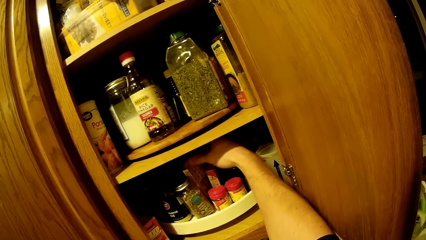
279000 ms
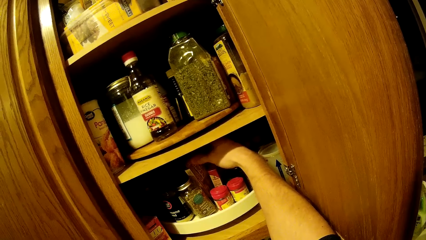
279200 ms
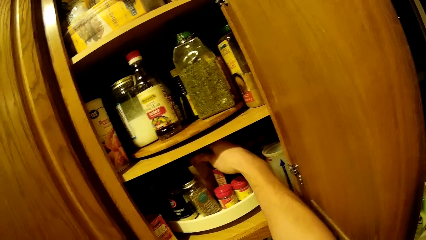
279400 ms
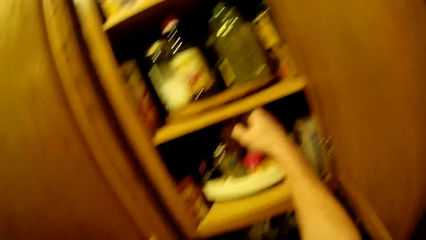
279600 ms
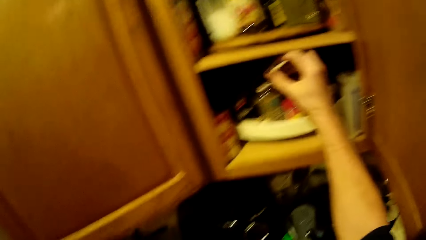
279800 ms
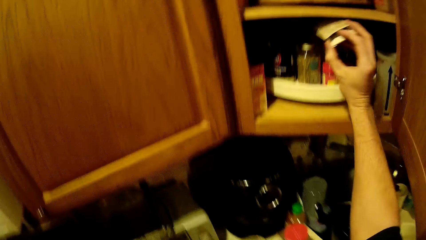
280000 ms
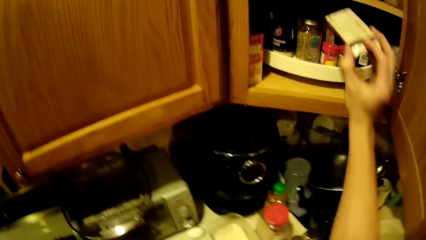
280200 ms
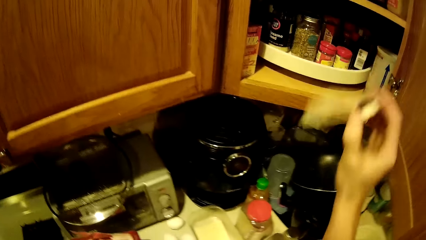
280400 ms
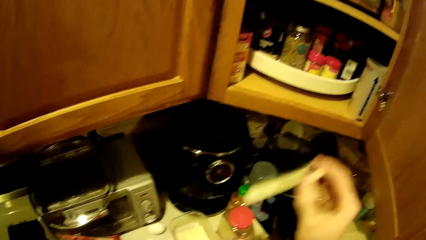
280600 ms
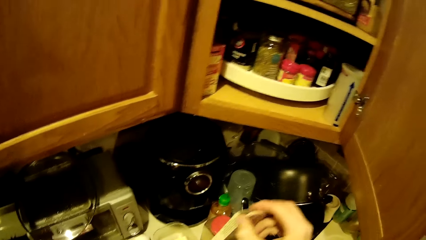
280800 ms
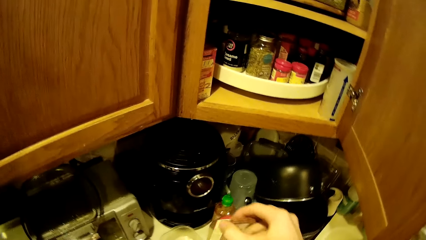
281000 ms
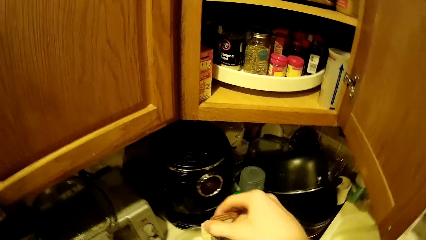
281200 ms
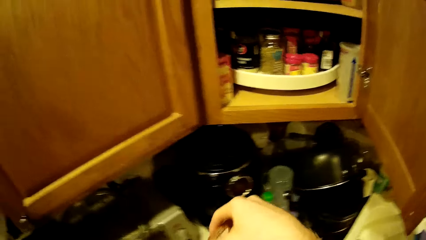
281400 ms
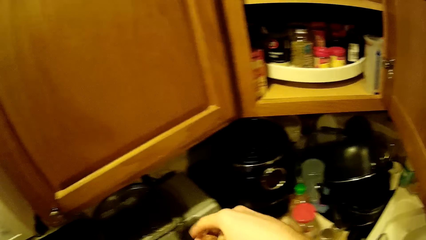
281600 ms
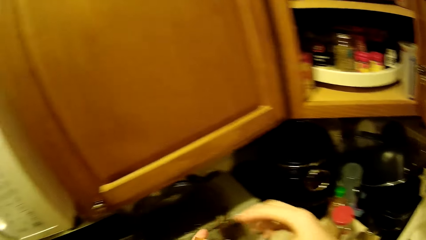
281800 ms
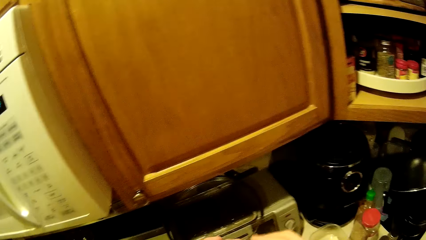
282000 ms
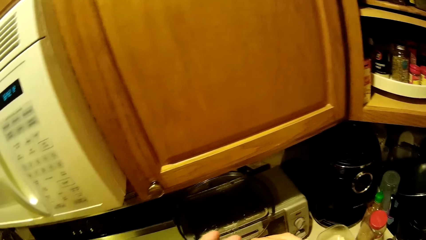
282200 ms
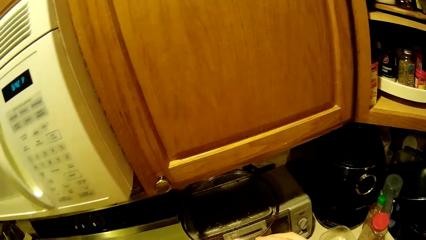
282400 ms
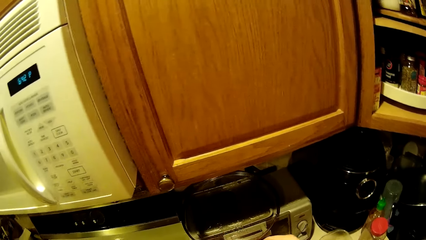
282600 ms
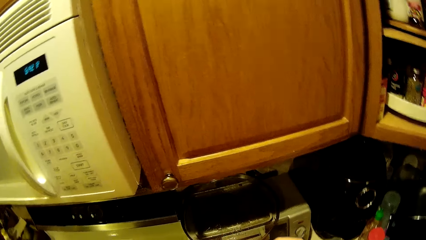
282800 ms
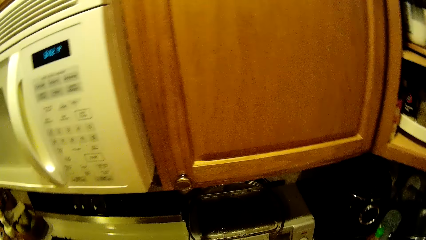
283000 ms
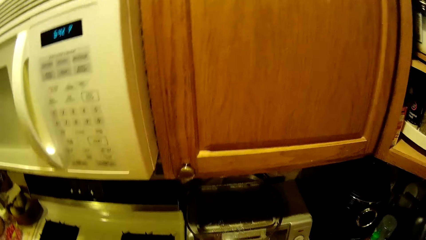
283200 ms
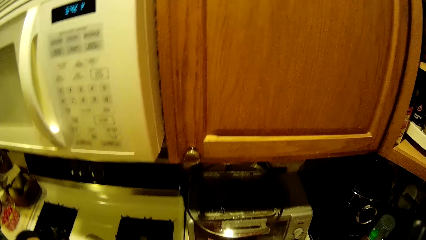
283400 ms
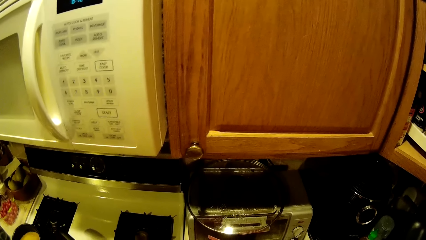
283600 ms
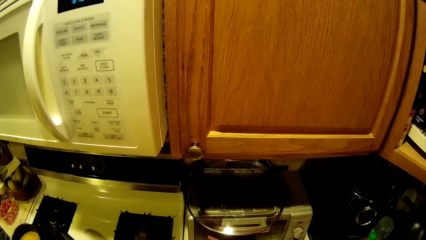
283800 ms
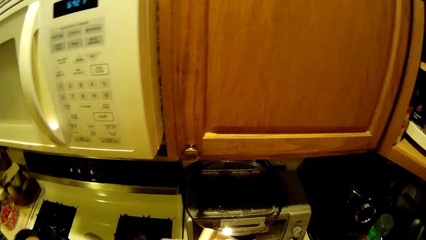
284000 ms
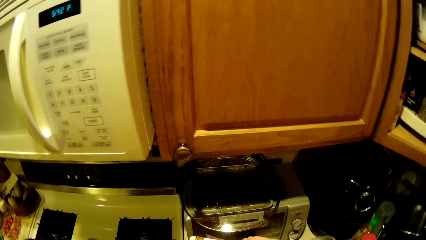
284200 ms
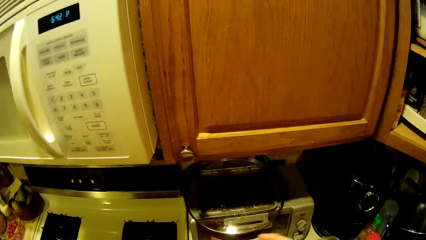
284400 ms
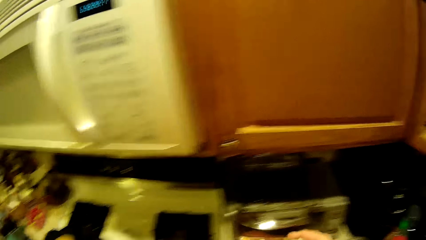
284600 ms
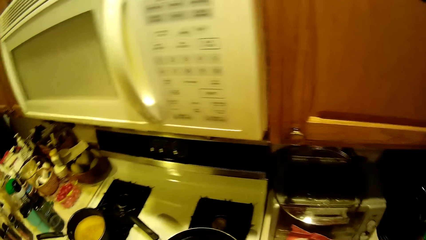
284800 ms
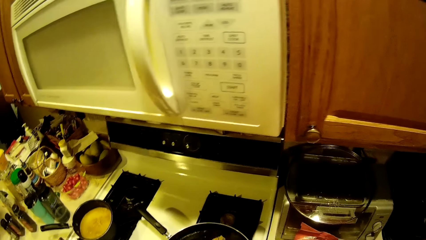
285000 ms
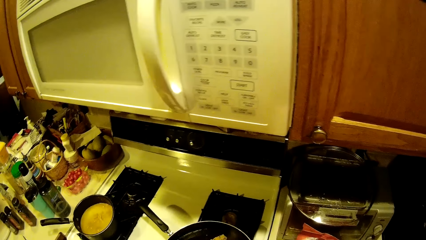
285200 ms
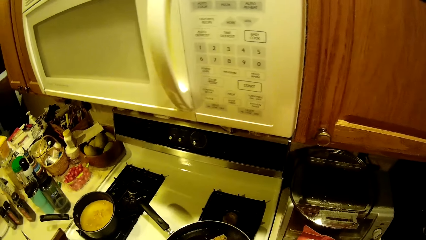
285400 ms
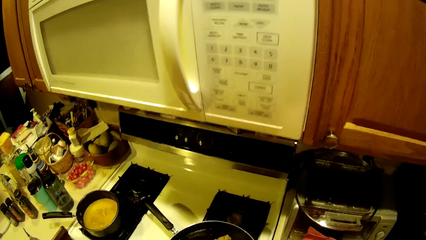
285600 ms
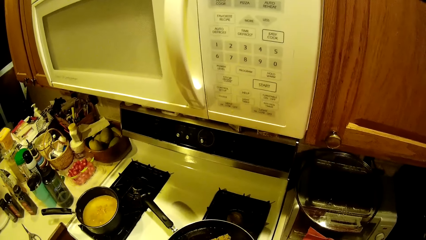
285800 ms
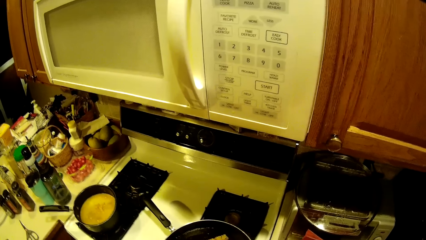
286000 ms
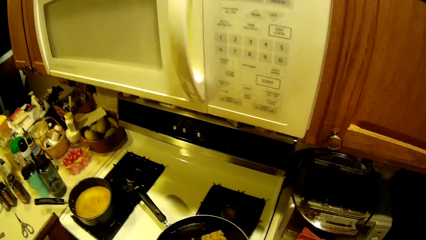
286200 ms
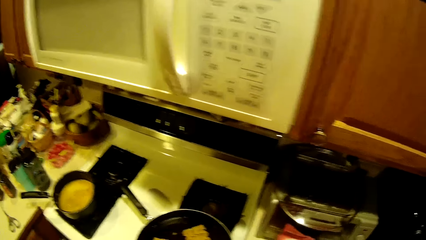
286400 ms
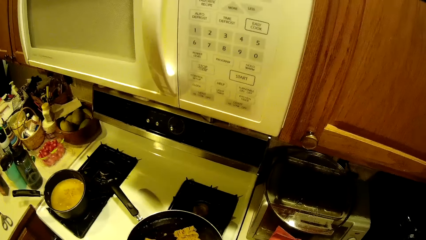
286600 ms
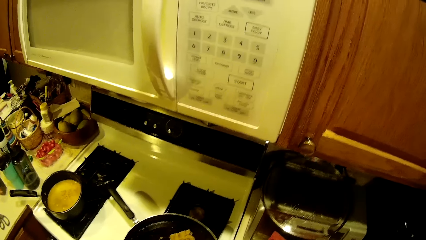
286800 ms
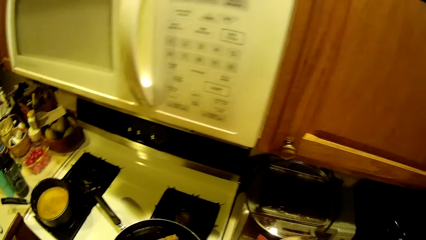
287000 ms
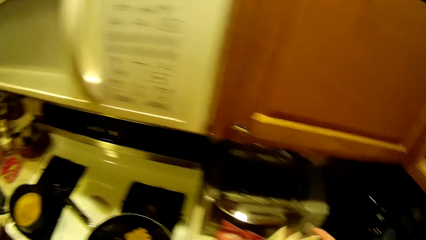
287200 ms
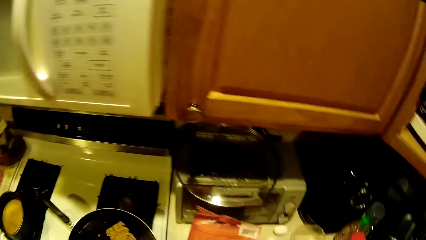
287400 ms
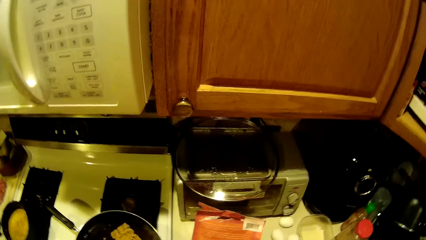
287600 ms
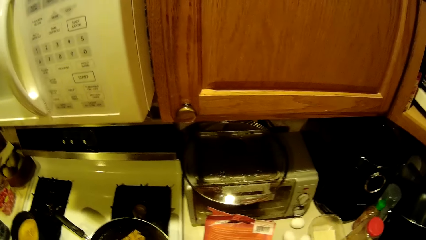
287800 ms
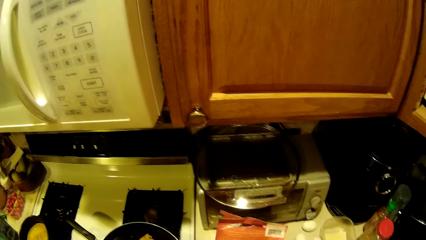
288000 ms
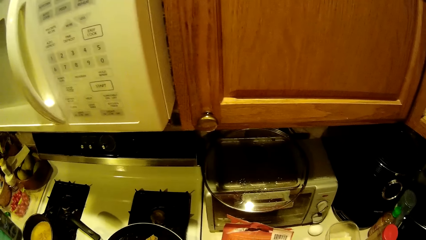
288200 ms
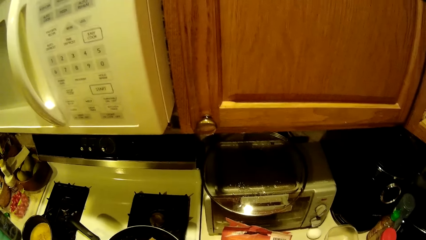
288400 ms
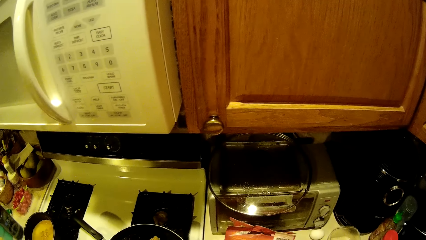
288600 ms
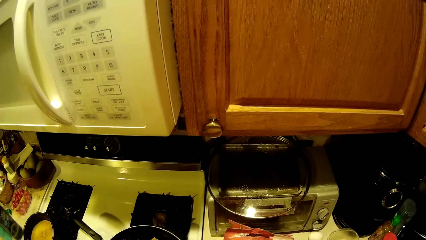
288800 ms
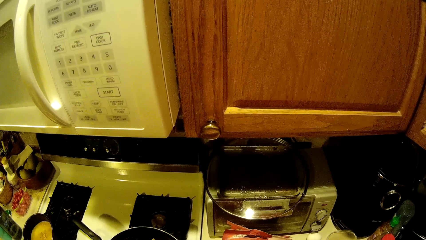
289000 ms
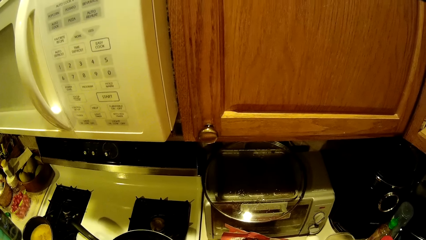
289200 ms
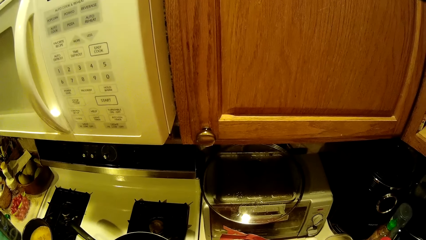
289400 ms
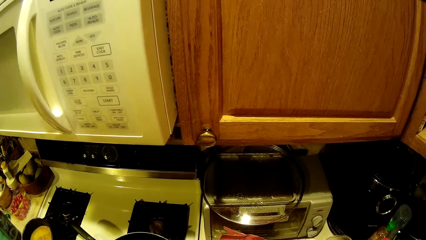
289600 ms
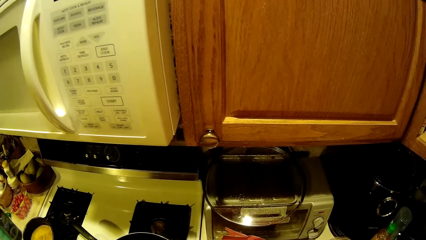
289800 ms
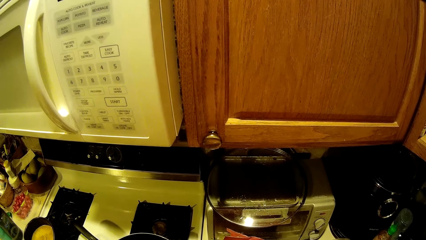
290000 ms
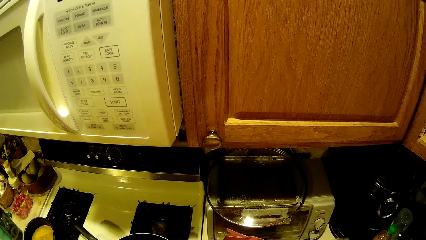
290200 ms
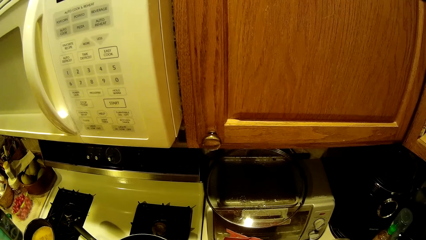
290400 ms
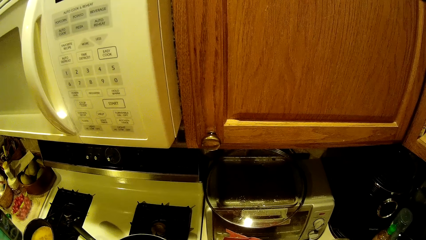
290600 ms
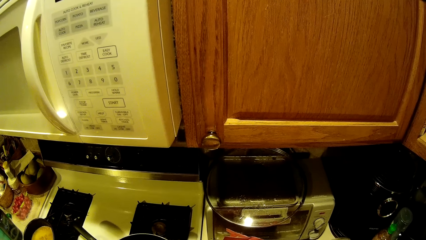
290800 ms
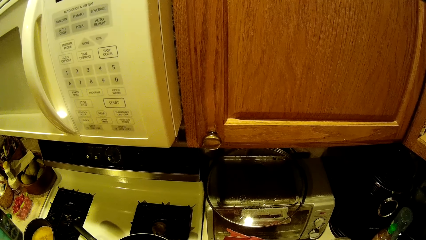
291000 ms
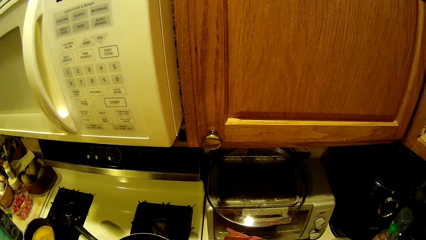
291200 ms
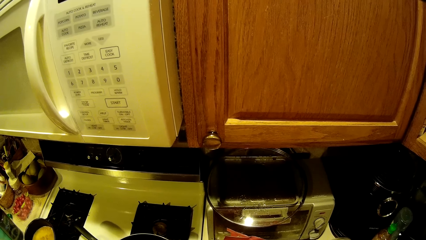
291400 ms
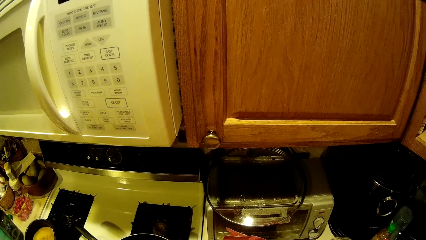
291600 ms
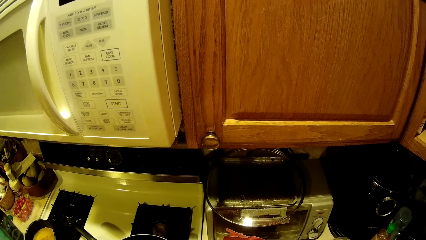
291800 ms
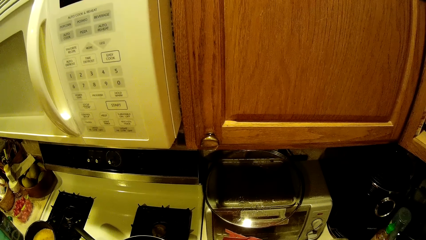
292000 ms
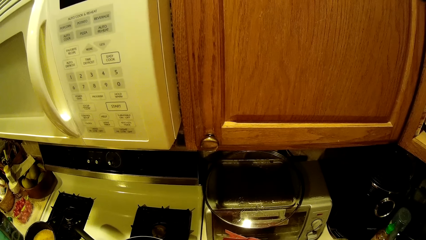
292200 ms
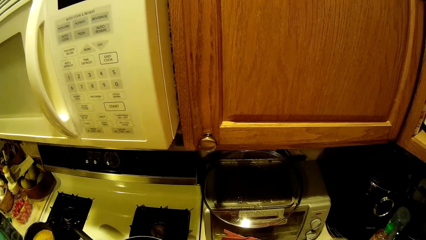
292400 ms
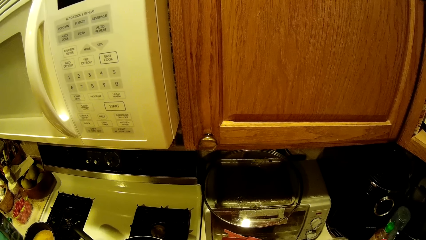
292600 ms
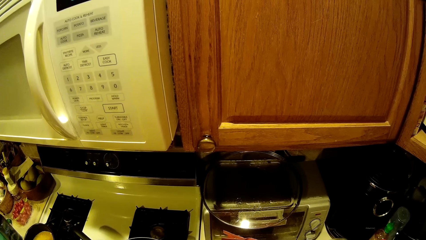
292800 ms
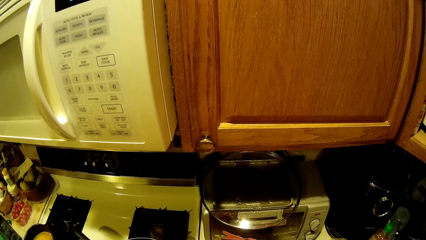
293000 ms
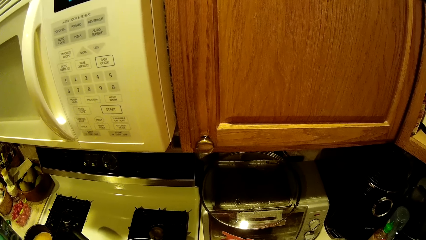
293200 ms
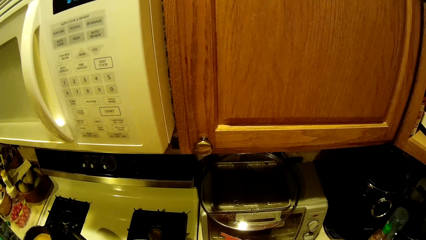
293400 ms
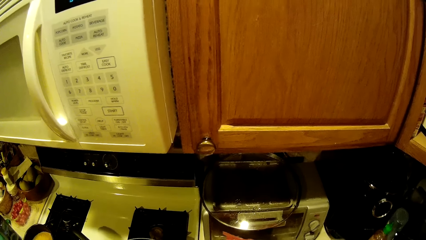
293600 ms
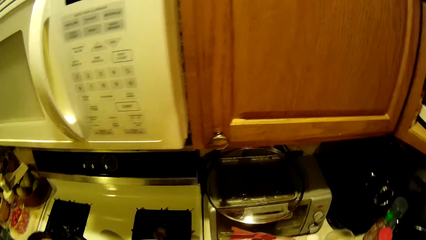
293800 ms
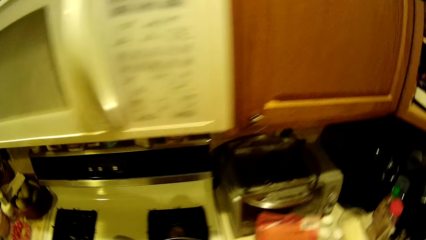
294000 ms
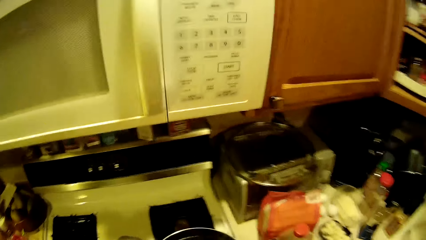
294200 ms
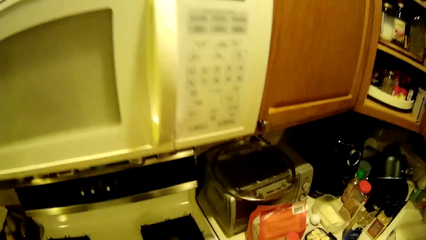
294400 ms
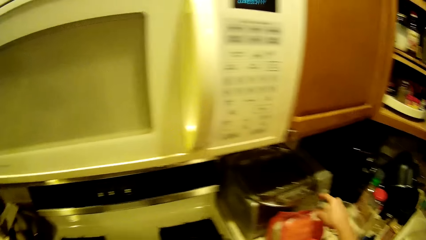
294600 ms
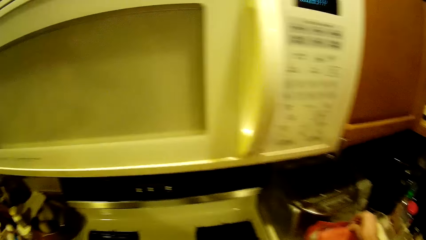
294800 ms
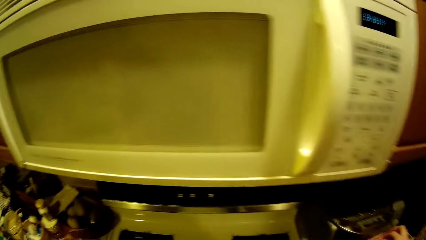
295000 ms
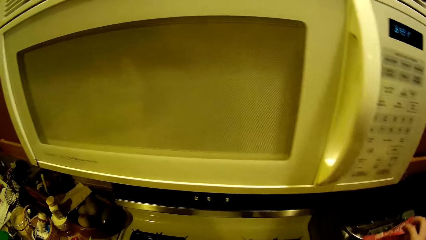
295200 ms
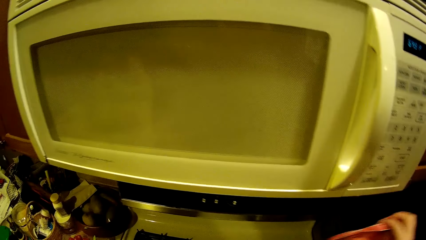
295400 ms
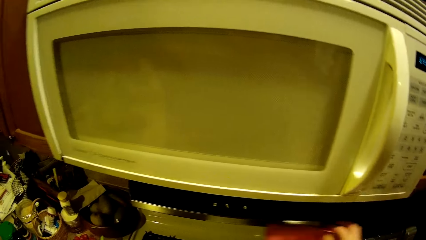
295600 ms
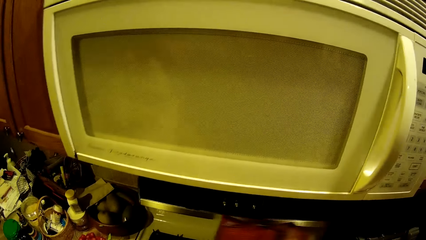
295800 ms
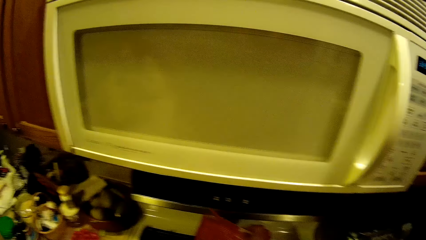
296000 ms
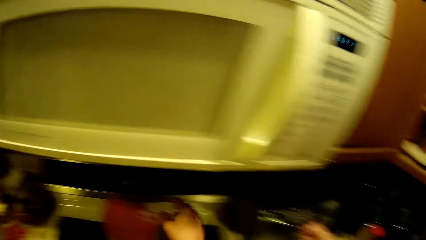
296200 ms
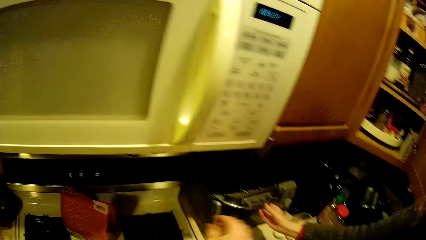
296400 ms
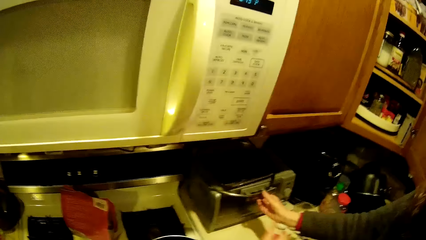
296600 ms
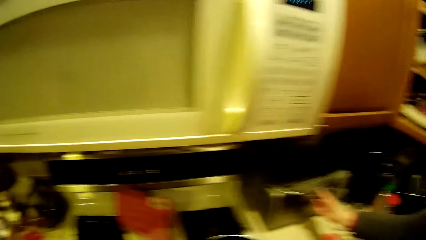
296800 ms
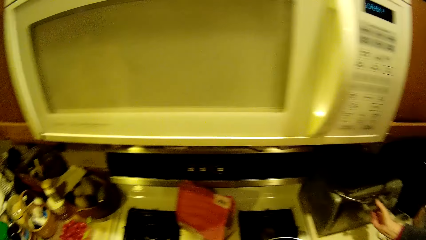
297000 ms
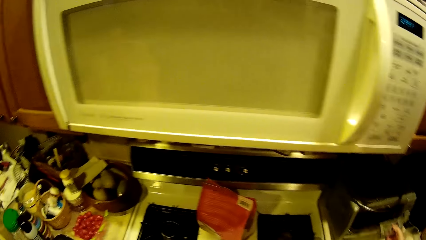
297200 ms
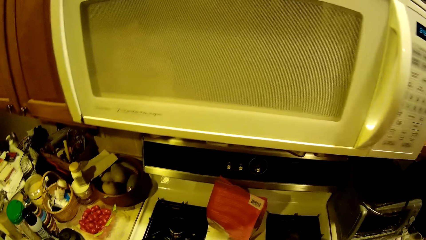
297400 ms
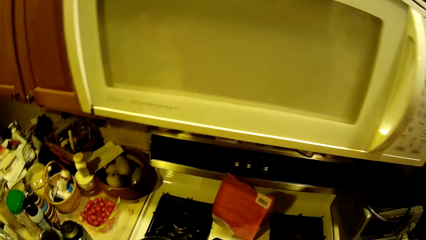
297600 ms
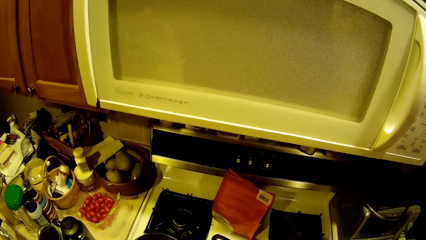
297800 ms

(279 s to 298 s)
The camera wearer picks up a packet of something from the cupboard. He holds the tablet carton in both hands. He interacts with the brown sachet in both hands. He picks up a red bag of flour from the kitchen counter top with his right hand and places the red bag of flour on the kitchen counter top with his right hand. A woman opens a steel microwave on the kitchen counter top with her left hand.
